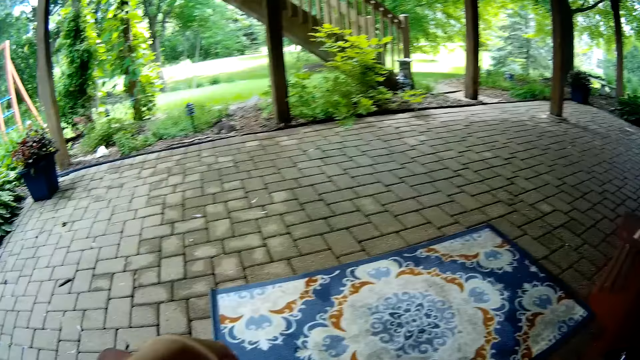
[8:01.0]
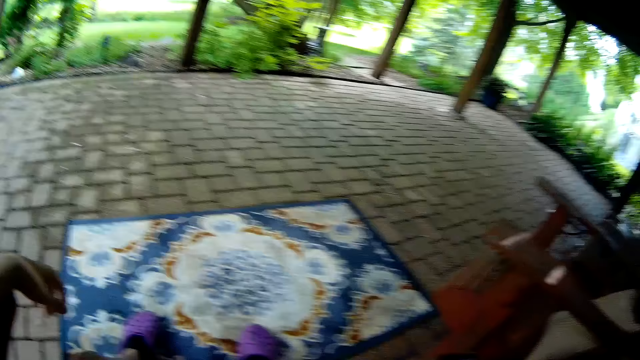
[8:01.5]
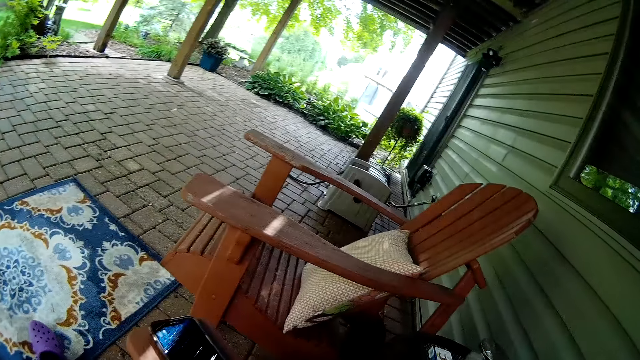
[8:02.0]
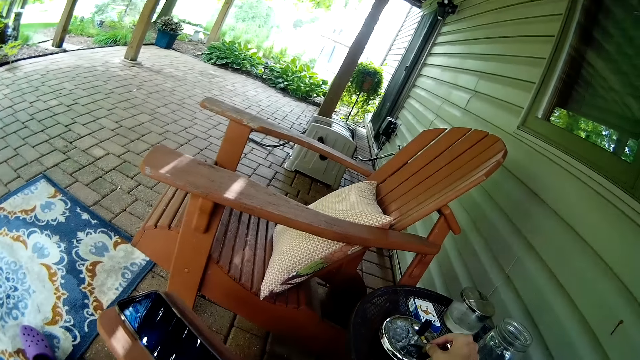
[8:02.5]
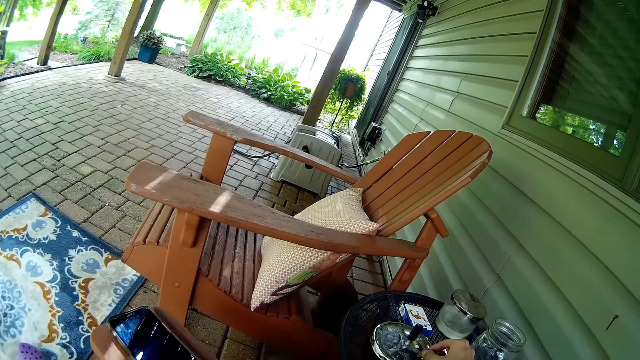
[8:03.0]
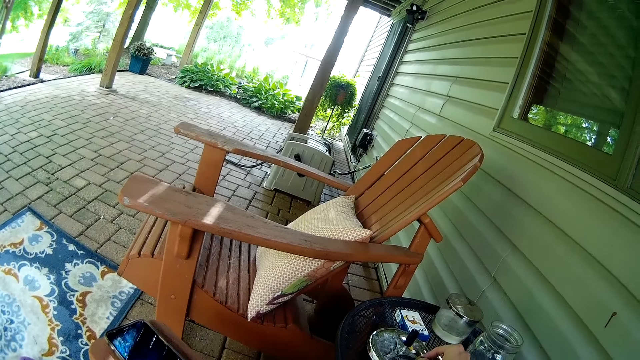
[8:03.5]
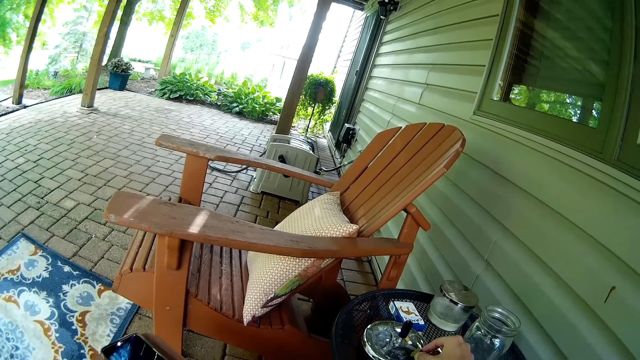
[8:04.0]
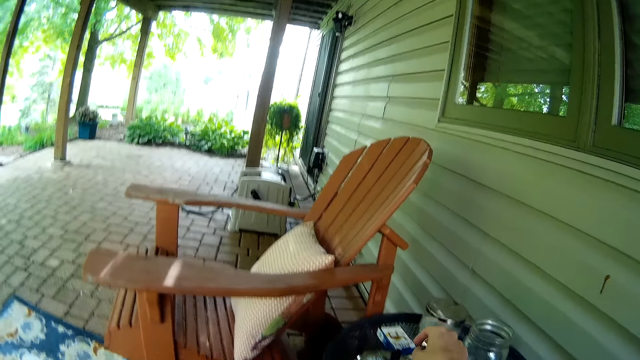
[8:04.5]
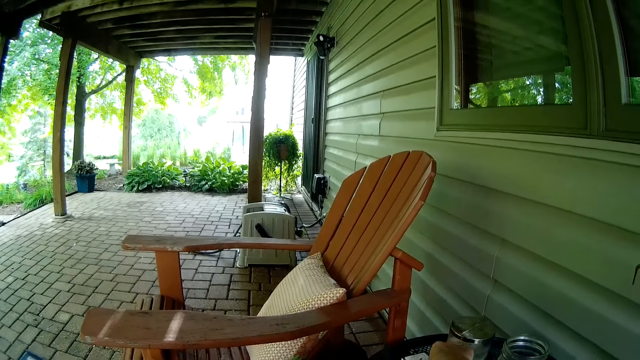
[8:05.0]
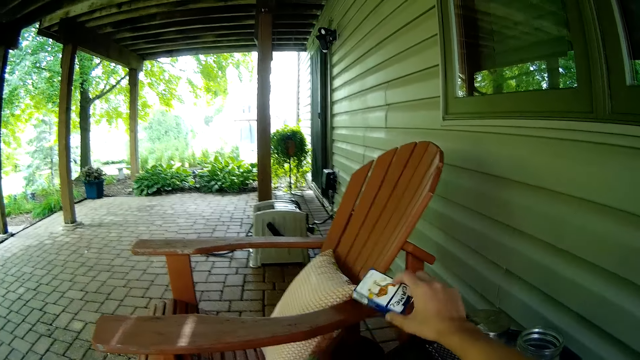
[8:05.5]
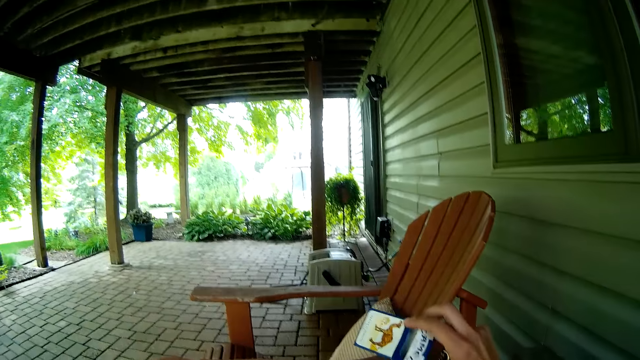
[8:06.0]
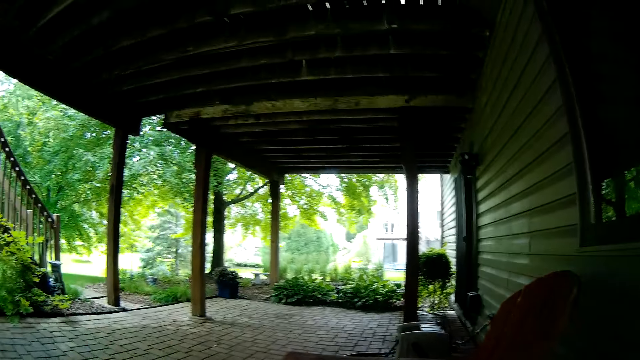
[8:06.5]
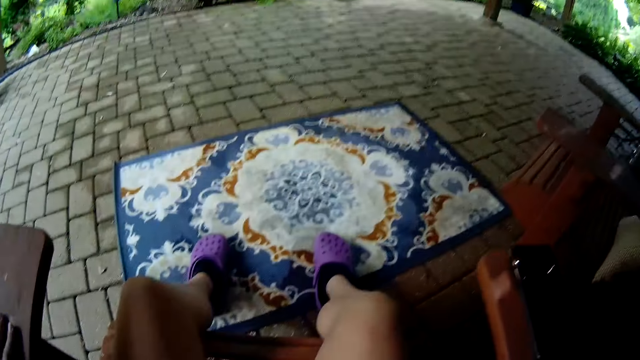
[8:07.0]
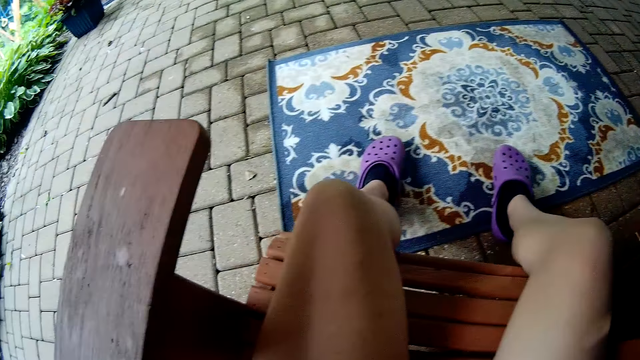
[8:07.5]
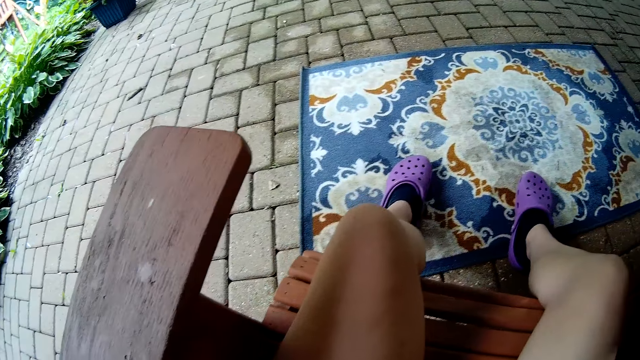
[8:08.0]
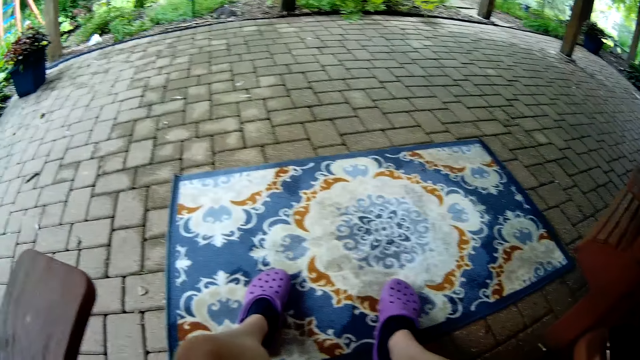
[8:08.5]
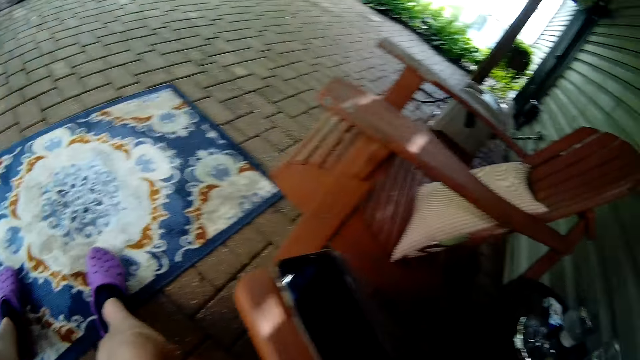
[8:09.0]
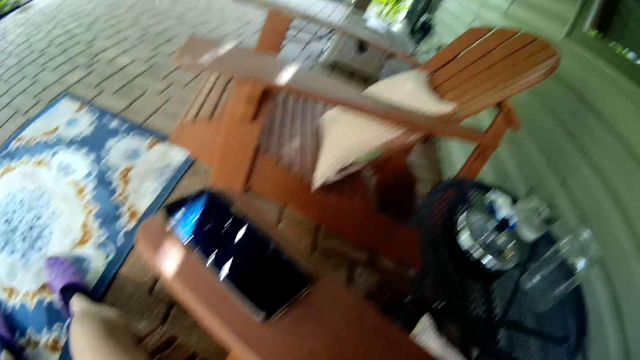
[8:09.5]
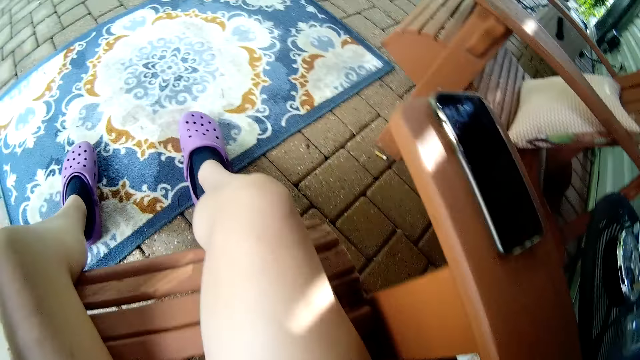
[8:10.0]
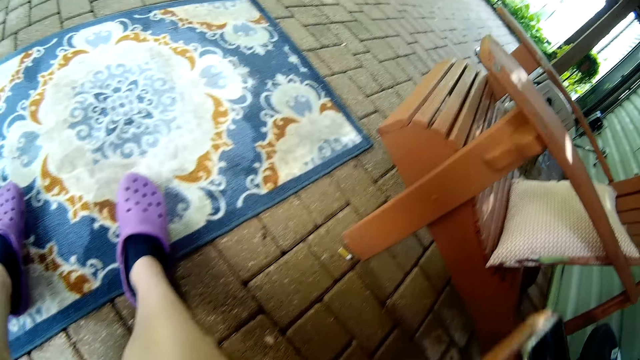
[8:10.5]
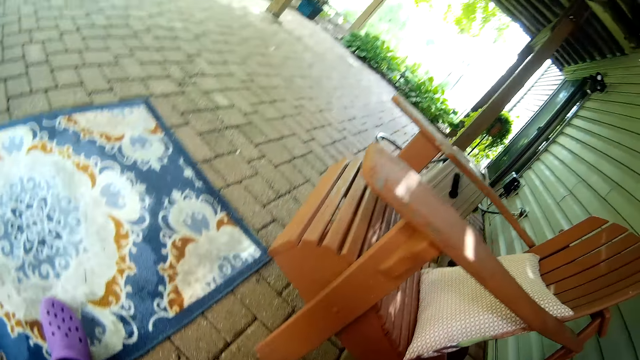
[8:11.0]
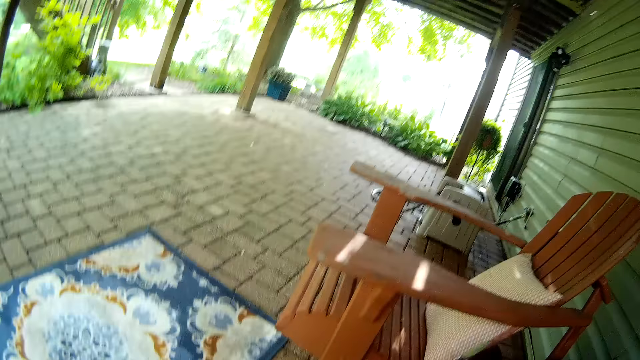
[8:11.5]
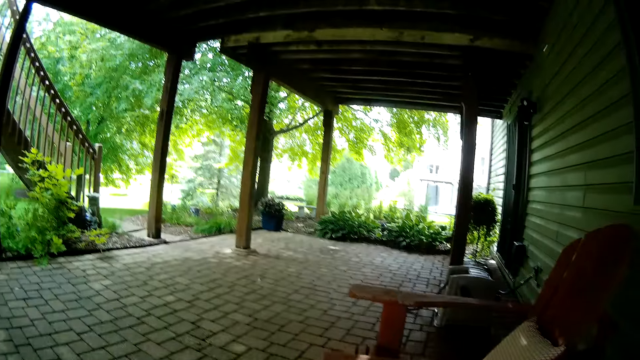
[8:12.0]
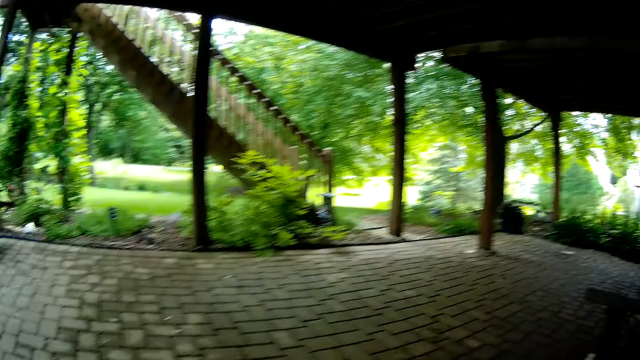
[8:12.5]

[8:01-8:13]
The camera wearer looks around. She picks up a pack of cigar from the table with her right hand. She looks around again. She shakes the pack of cigar with her right hand. She holds a matchbox. She looks down. She looks at the phone.

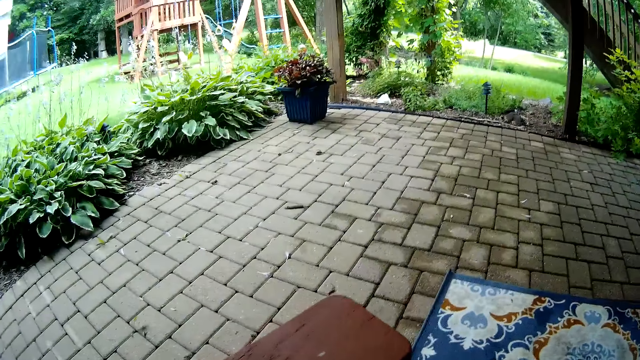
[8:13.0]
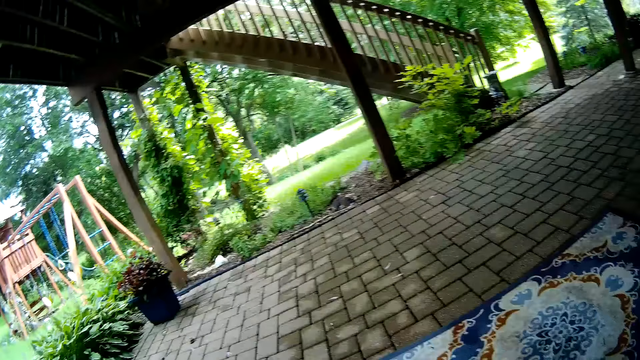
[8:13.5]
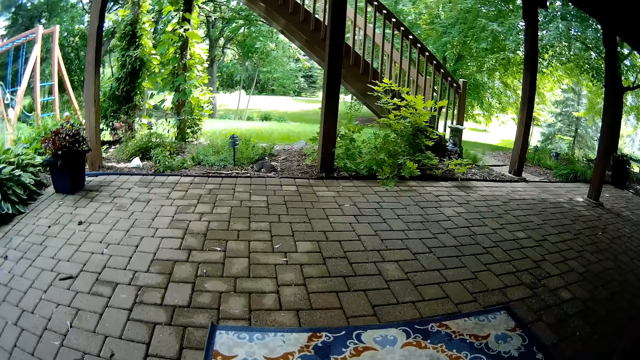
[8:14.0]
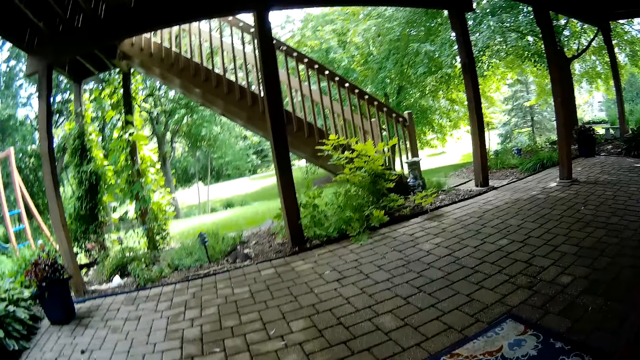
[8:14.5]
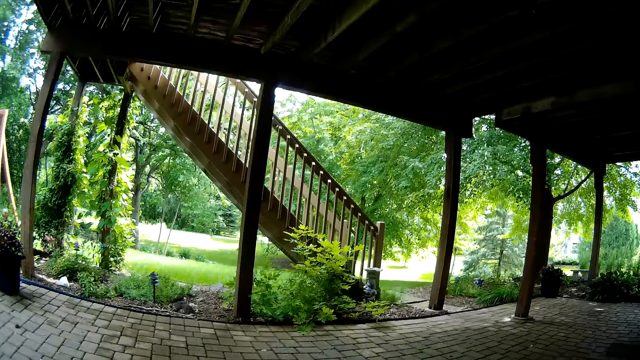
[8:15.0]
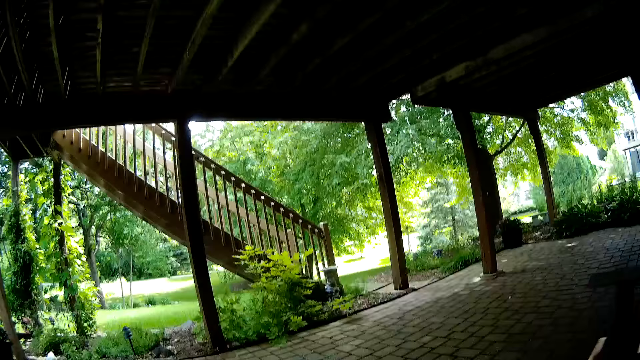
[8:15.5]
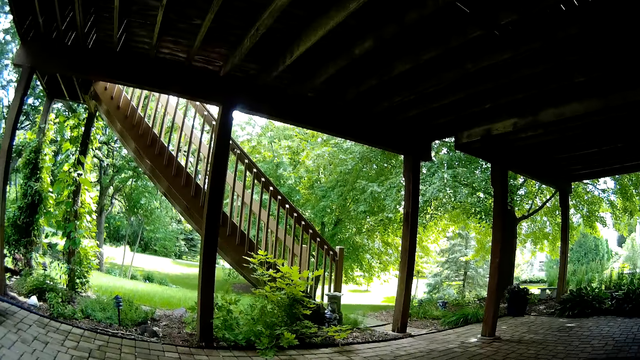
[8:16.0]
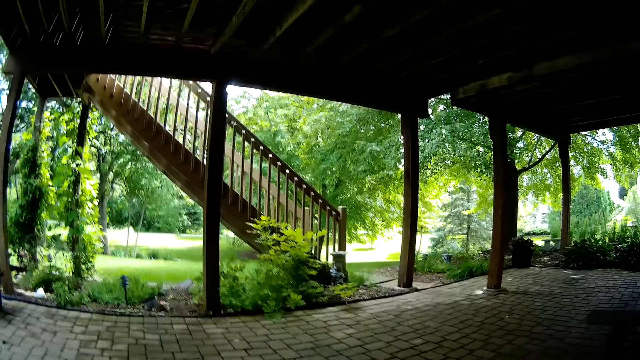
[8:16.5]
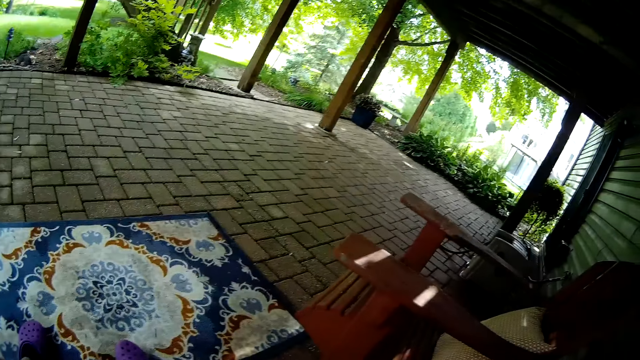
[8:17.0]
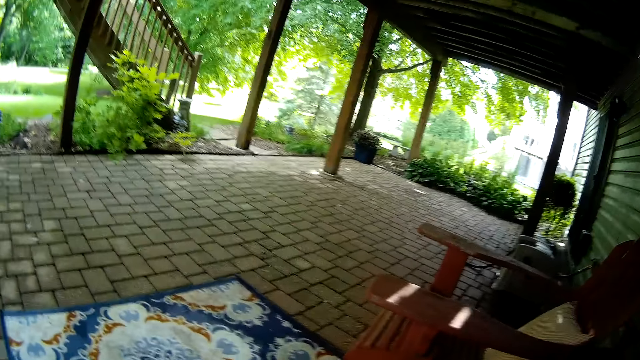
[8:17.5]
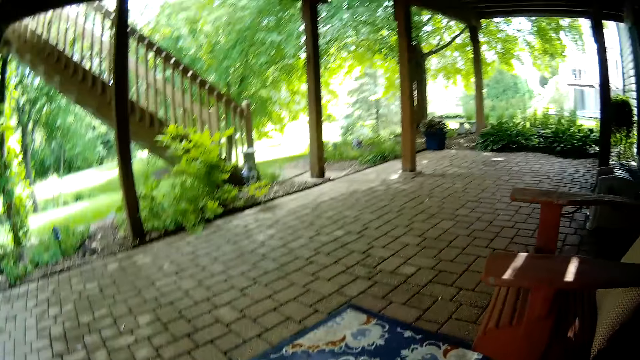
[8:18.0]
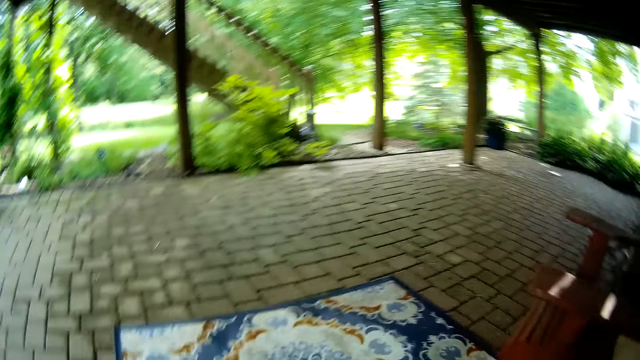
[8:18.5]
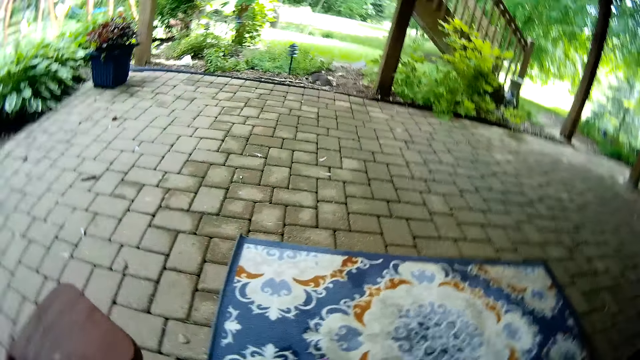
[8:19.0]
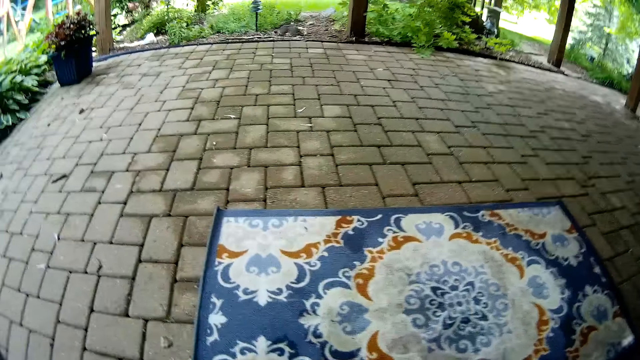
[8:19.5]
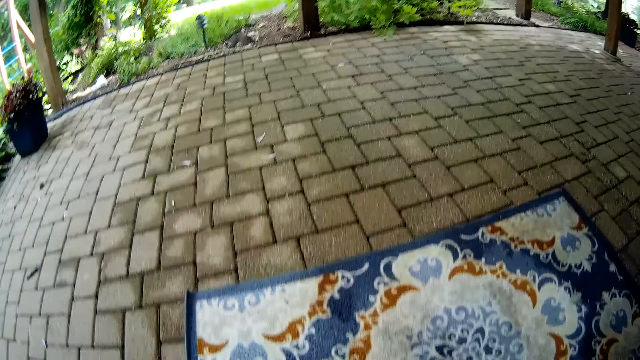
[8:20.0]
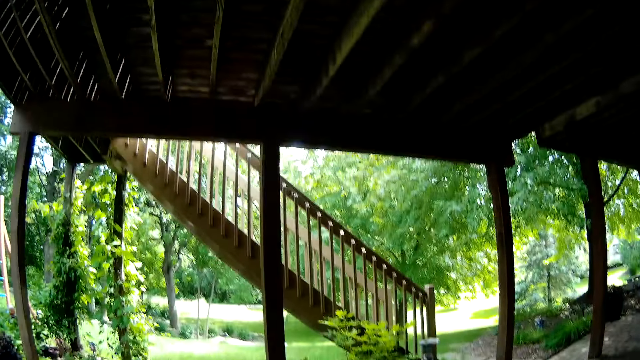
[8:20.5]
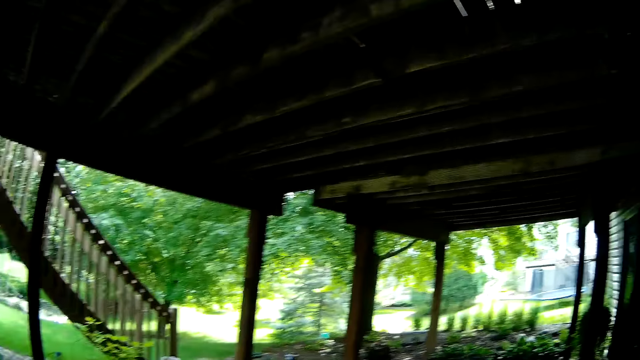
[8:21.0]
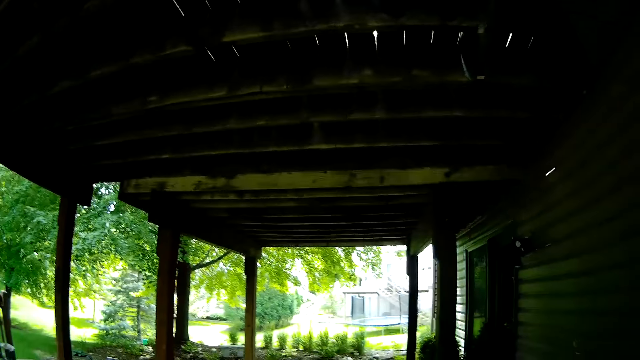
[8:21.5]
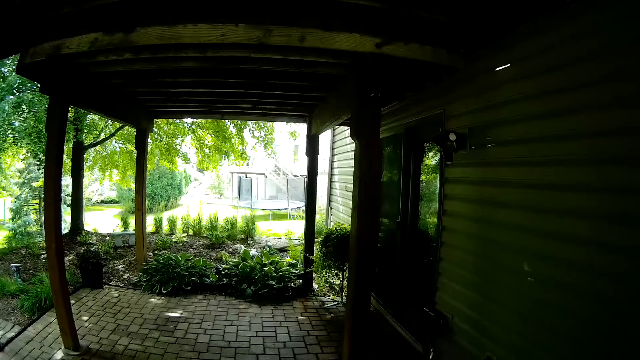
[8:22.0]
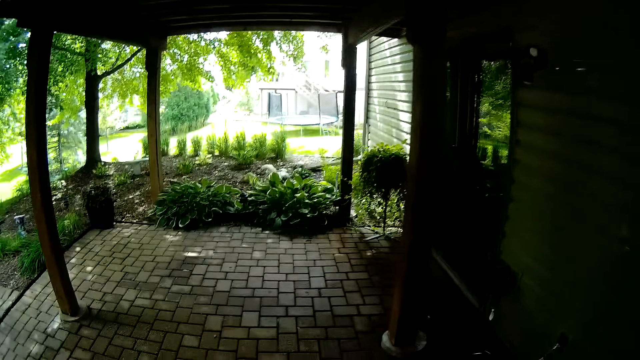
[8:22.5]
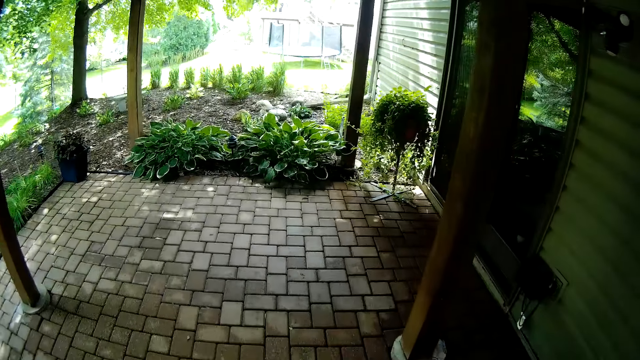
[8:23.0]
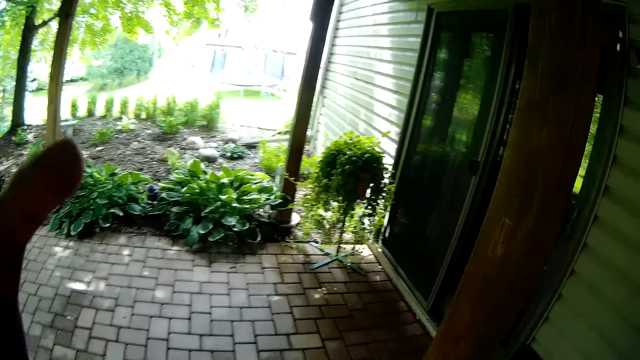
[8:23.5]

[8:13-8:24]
The camera wearer looks around. They look around again. They stand up and walk.
